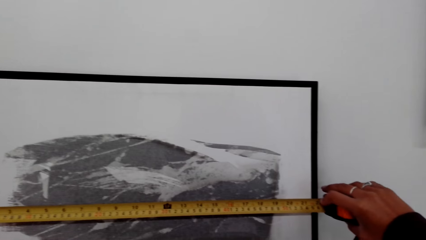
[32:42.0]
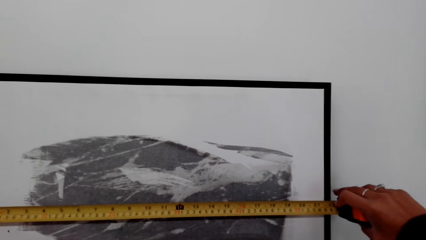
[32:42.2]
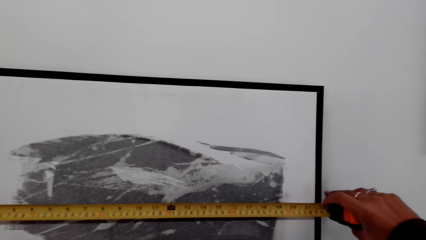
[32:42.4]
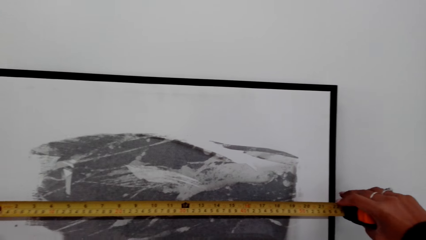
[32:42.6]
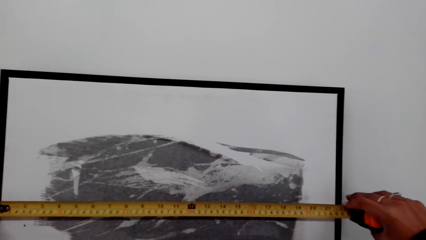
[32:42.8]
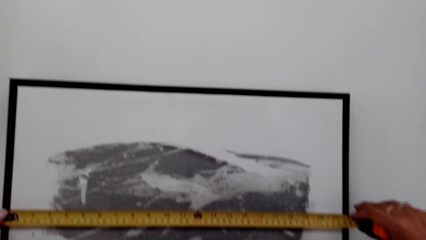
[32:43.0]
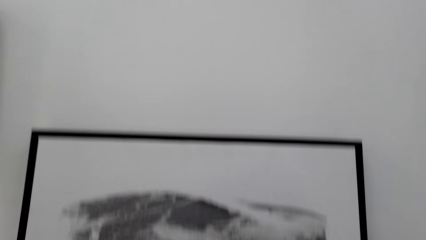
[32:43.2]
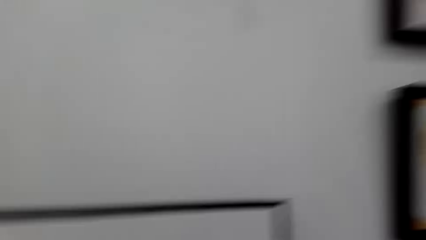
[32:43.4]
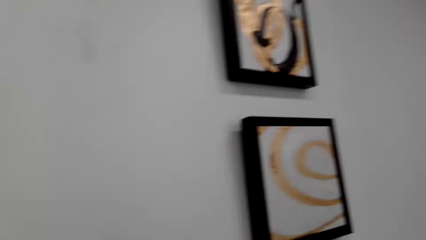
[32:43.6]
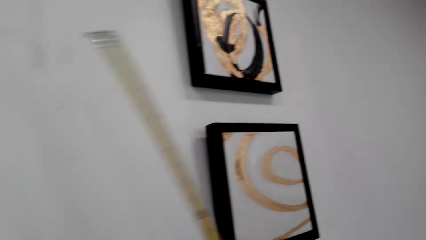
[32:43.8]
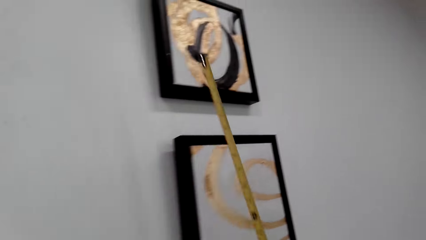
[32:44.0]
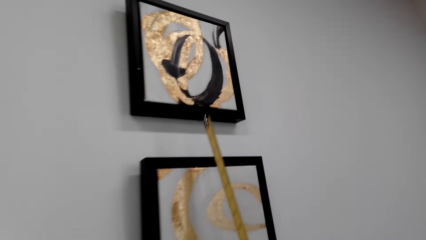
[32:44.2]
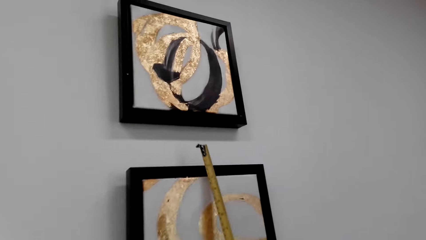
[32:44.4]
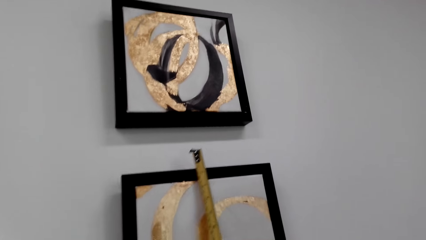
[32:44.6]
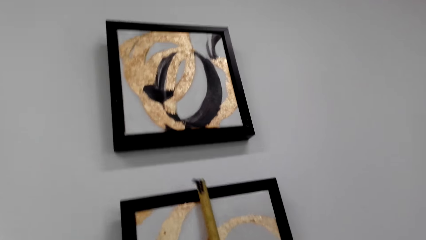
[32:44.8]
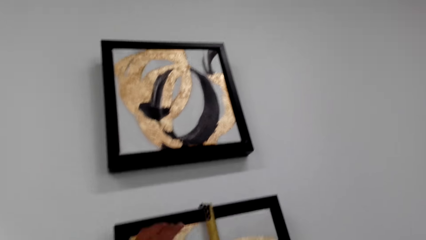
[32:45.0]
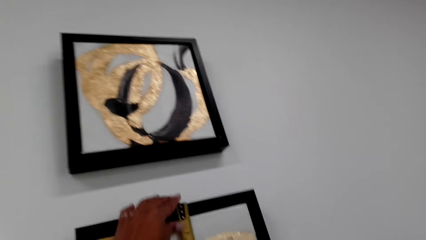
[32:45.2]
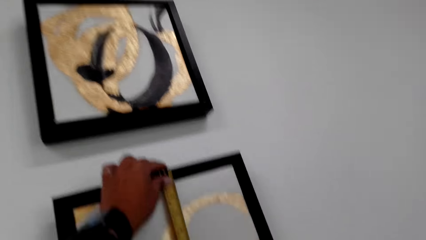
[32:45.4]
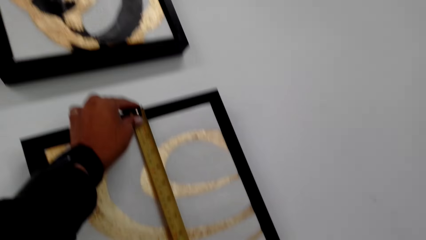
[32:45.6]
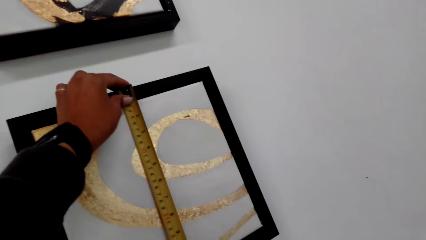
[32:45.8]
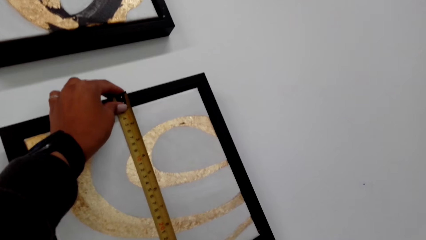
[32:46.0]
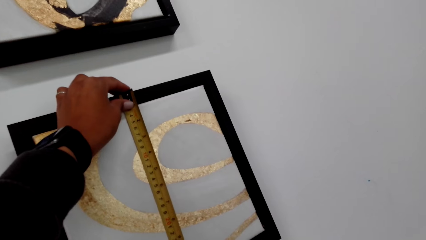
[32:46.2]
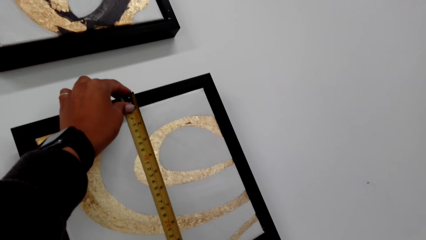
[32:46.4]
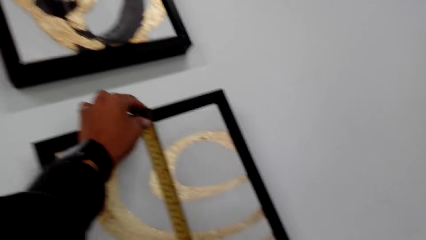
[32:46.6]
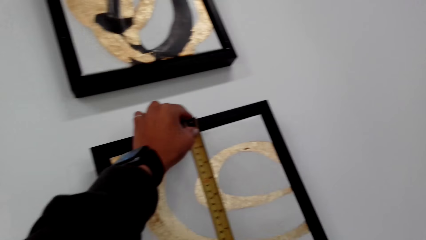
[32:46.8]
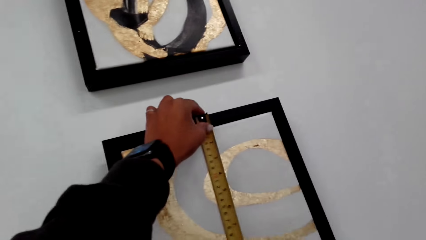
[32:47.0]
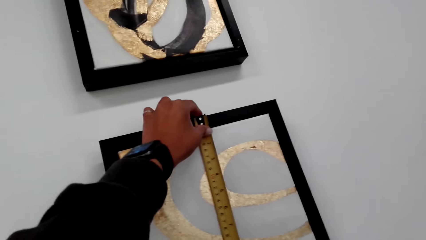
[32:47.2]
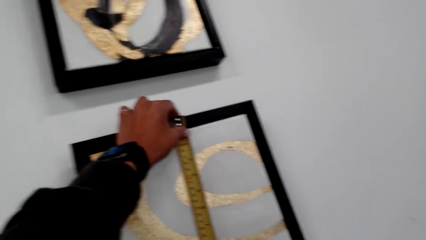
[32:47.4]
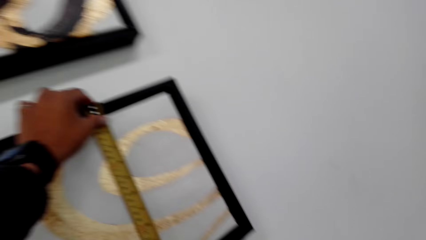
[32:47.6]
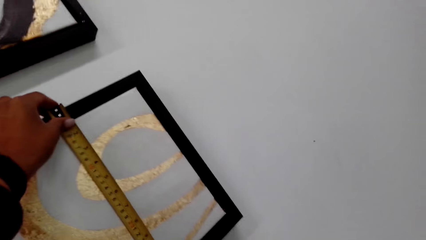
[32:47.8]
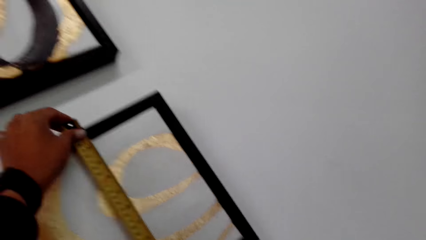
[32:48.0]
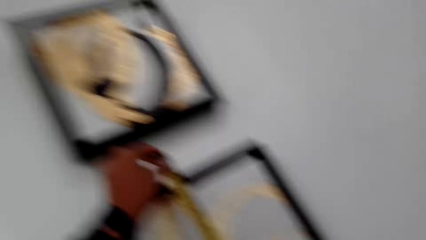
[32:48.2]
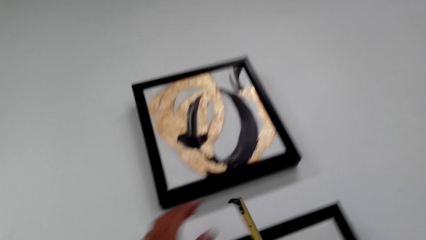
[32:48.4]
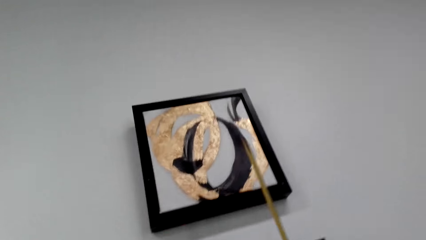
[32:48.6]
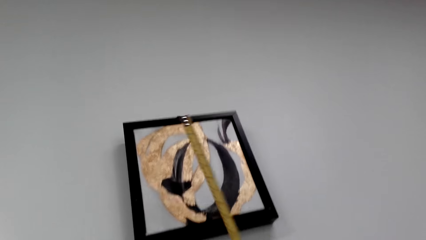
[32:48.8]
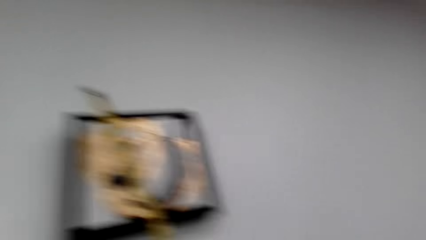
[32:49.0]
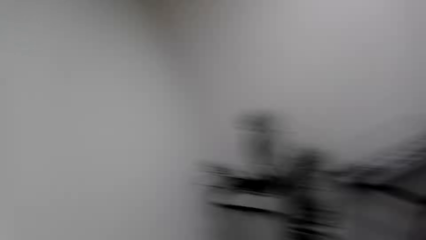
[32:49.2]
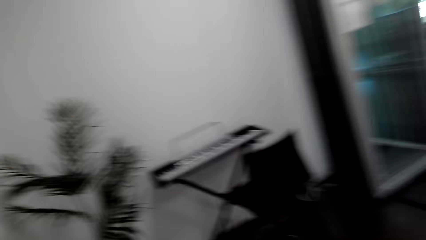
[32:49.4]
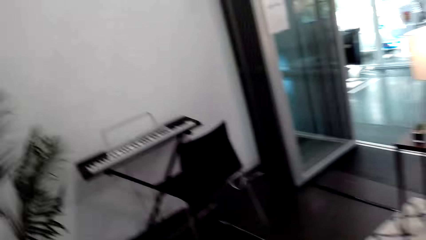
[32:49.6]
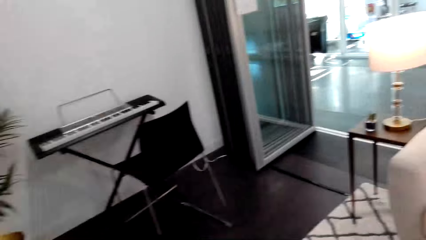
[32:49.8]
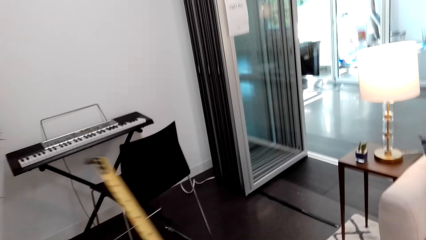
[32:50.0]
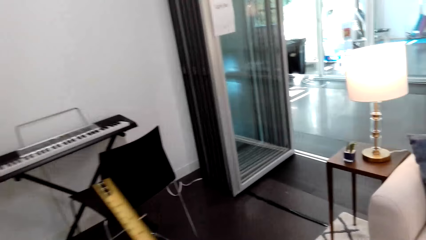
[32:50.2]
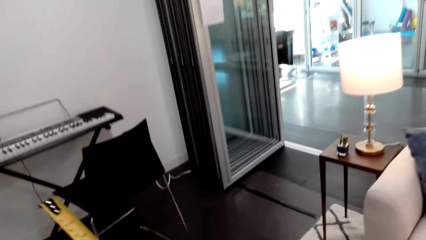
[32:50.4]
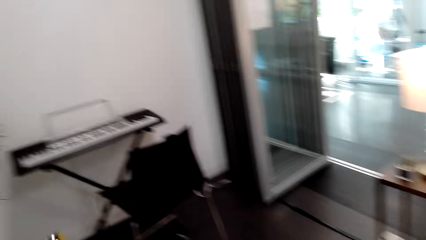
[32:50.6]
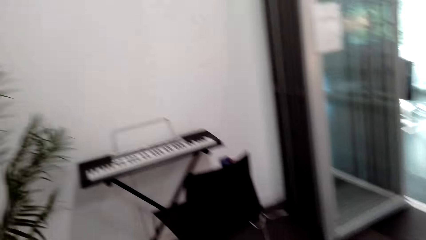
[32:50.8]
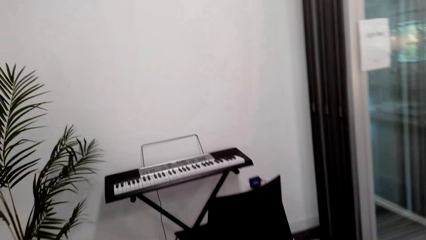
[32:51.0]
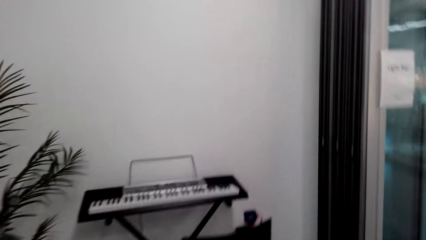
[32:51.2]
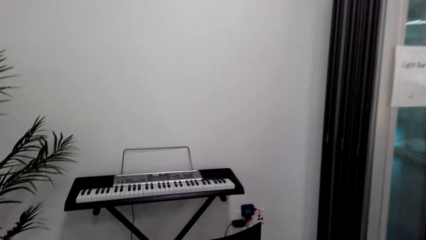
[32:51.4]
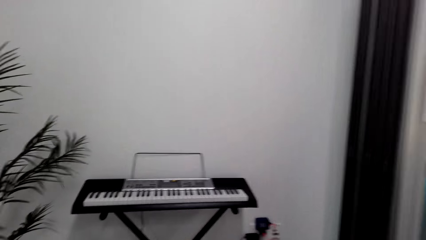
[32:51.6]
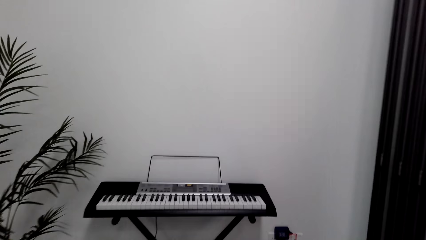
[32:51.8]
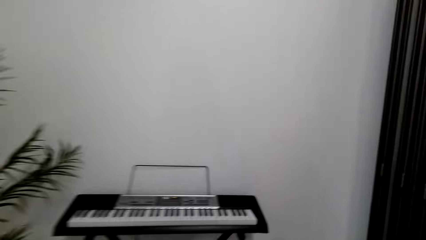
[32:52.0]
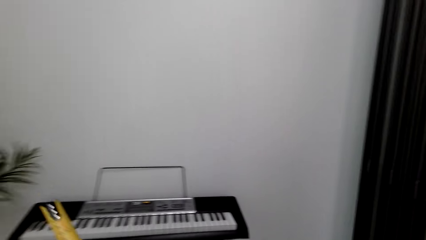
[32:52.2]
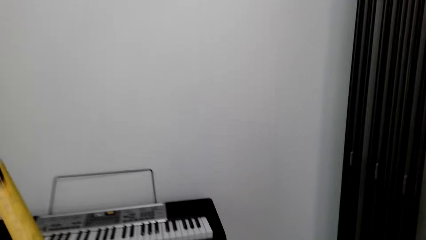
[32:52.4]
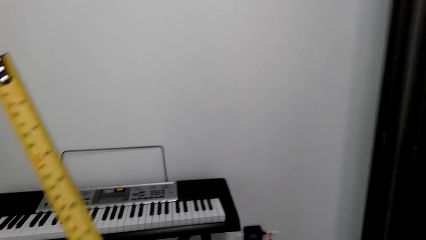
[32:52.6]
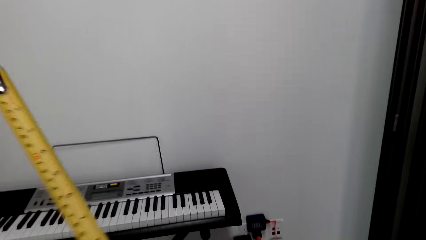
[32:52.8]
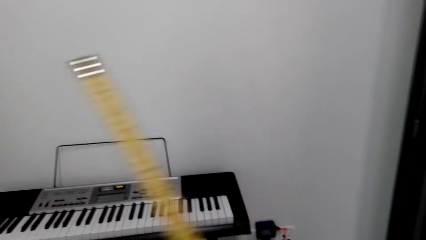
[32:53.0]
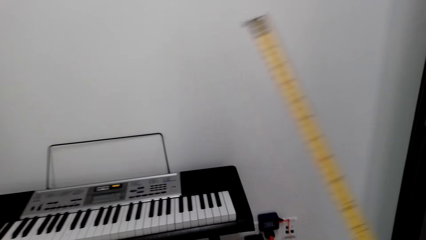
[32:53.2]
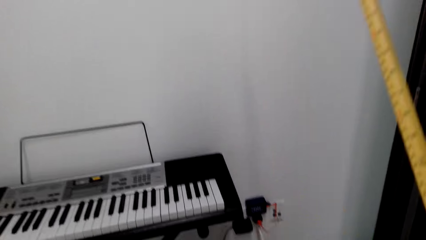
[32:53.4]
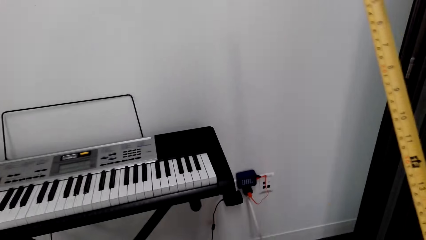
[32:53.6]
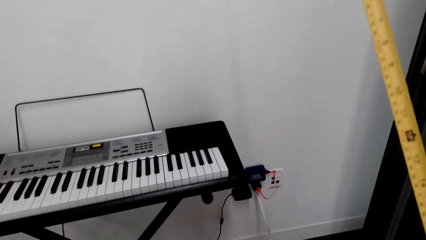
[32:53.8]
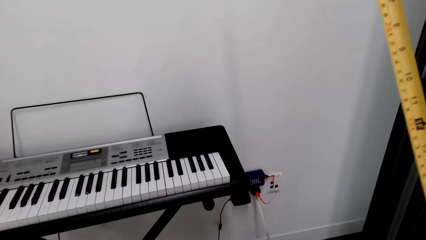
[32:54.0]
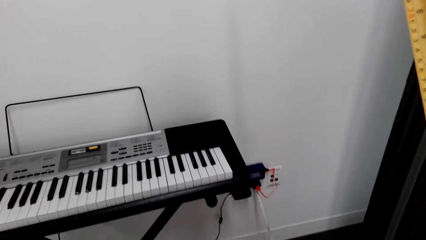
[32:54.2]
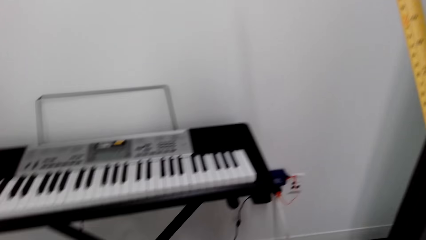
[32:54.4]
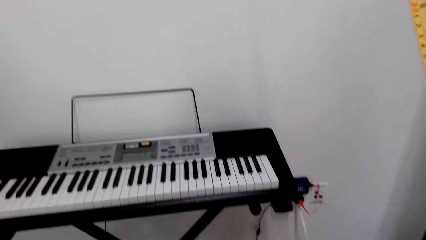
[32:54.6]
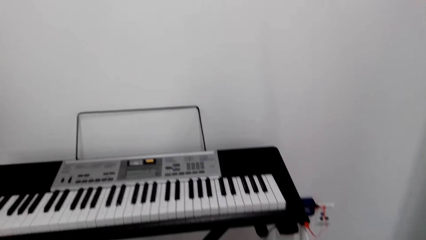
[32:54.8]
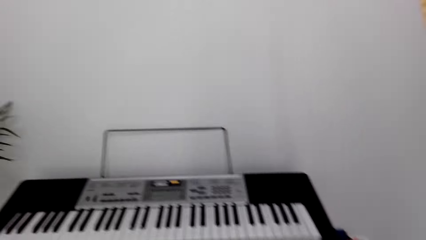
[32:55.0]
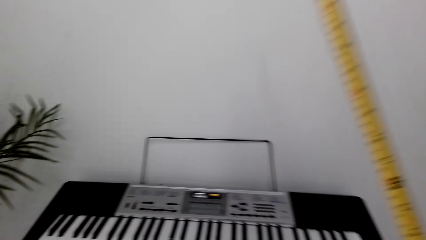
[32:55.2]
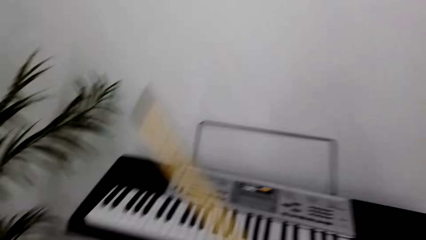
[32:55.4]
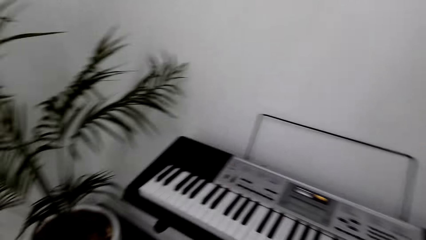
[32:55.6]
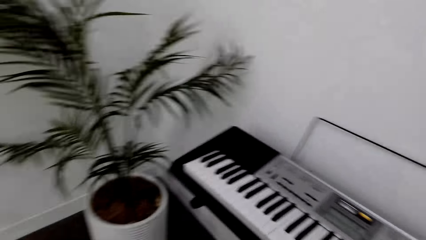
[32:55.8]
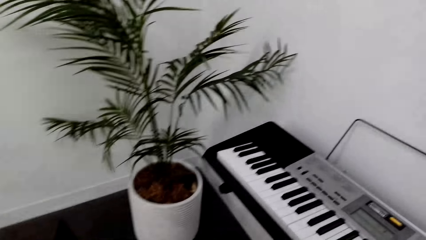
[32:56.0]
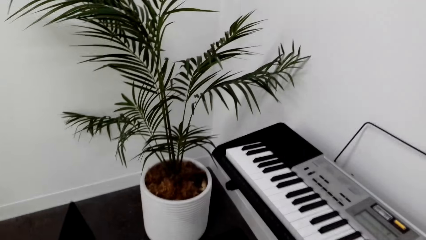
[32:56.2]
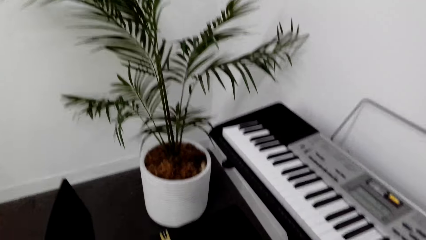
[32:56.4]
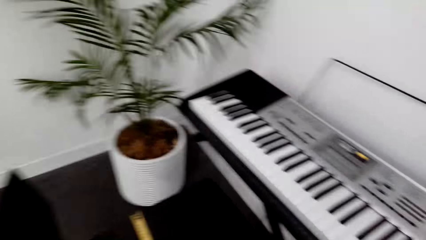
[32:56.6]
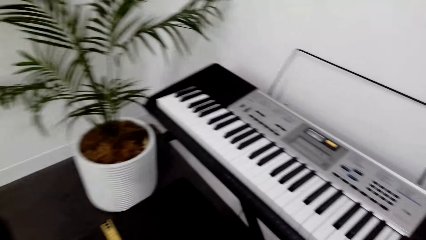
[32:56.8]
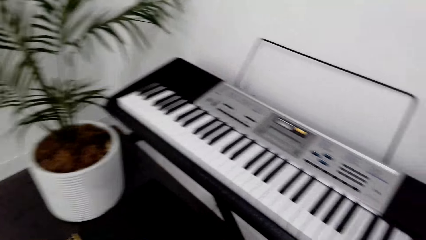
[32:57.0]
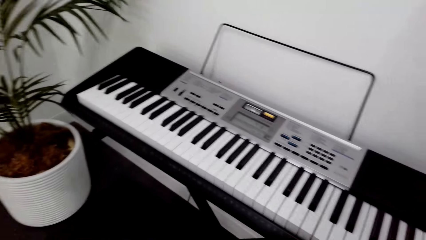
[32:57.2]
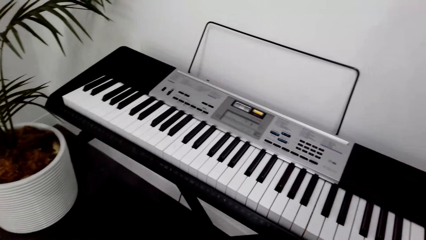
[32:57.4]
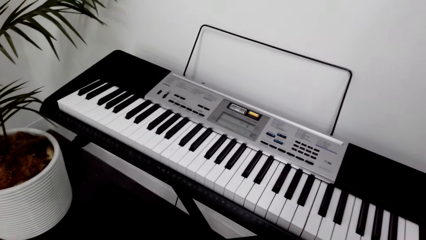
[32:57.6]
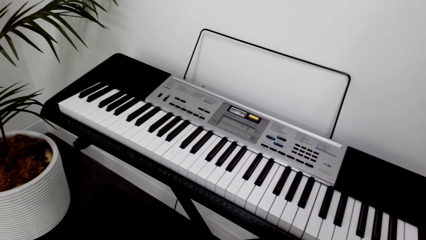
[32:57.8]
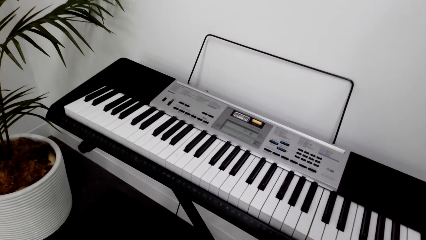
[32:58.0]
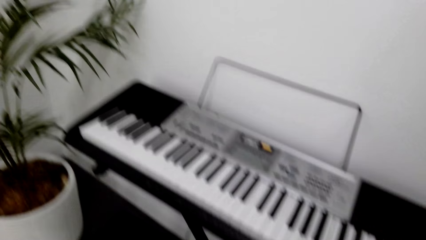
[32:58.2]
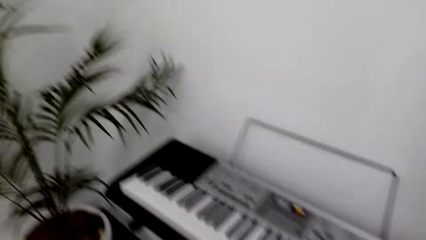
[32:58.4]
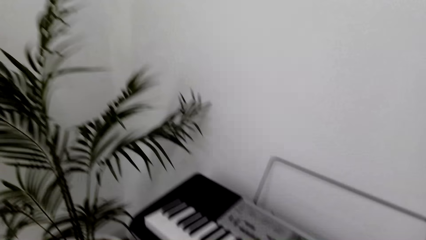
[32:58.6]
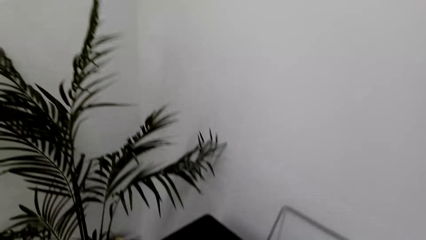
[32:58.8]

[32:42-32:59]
The camera wearer measures the portrait pictures or art on the wall using the tape measure. They dialogue with a person. They measure on the art with the tape measure. They walk around. They dialogue with the person.
